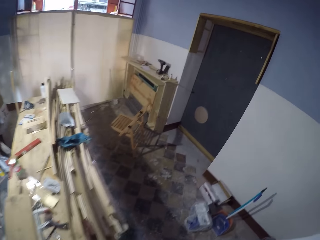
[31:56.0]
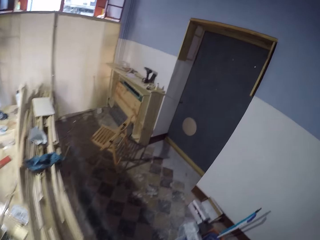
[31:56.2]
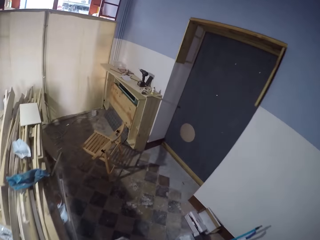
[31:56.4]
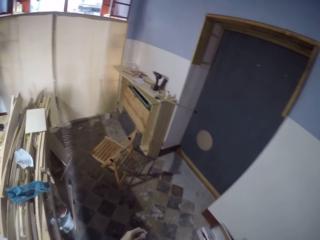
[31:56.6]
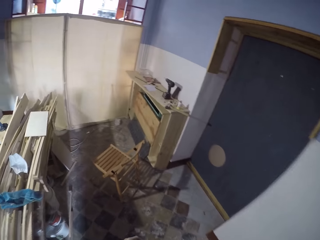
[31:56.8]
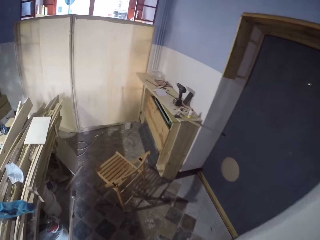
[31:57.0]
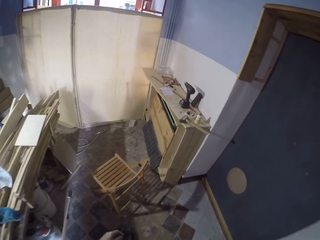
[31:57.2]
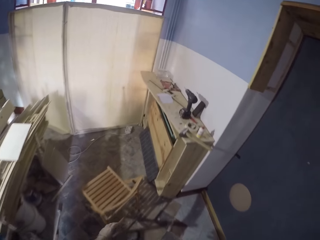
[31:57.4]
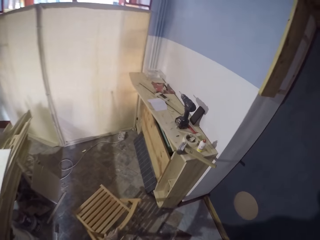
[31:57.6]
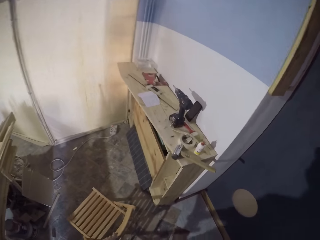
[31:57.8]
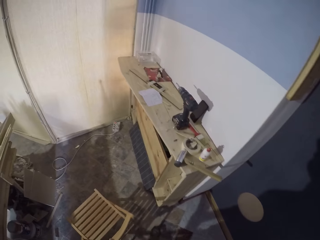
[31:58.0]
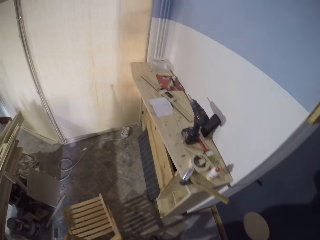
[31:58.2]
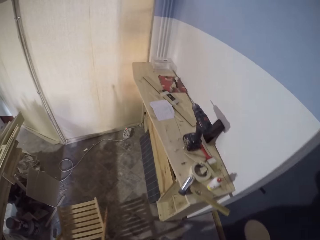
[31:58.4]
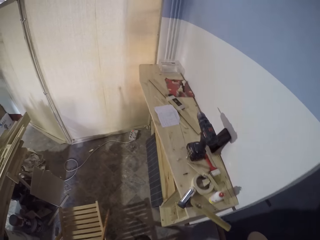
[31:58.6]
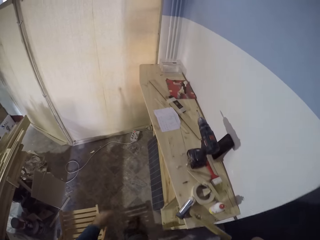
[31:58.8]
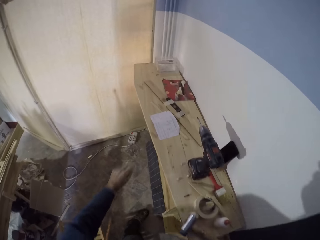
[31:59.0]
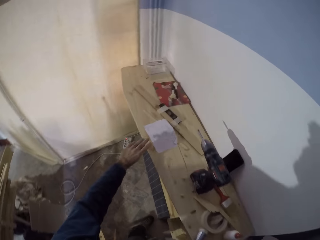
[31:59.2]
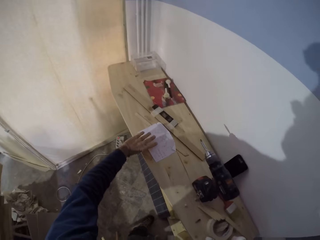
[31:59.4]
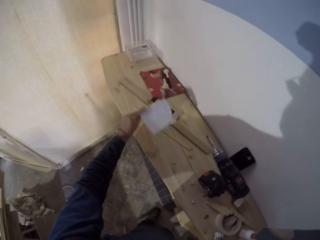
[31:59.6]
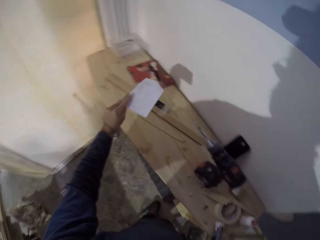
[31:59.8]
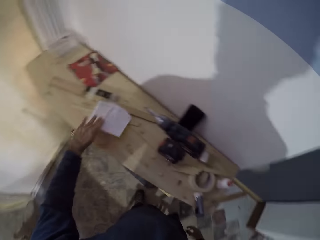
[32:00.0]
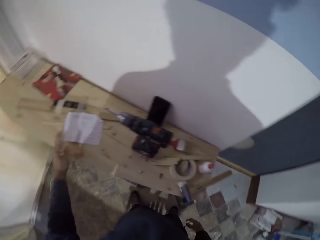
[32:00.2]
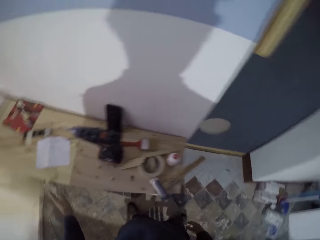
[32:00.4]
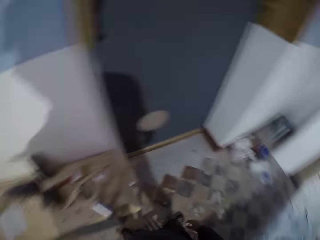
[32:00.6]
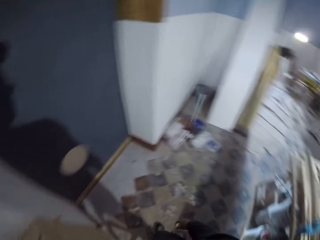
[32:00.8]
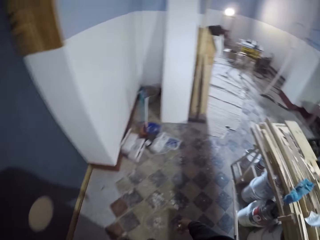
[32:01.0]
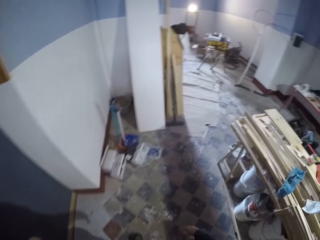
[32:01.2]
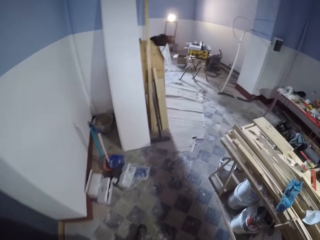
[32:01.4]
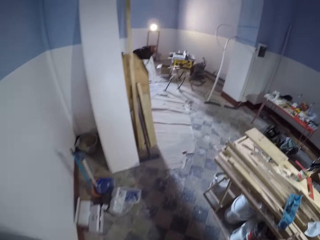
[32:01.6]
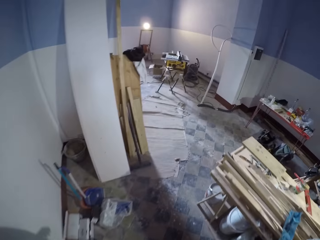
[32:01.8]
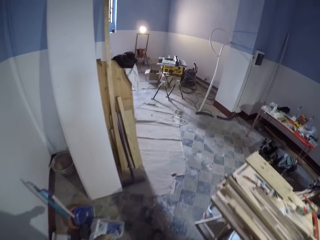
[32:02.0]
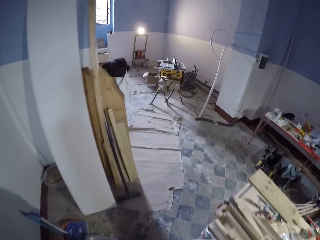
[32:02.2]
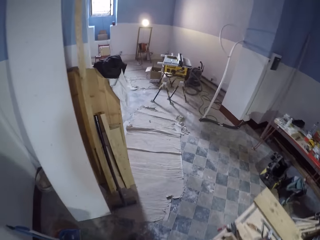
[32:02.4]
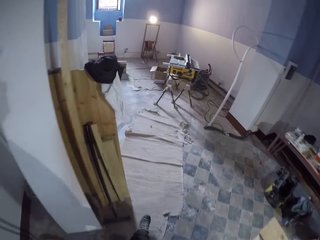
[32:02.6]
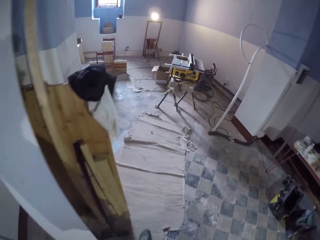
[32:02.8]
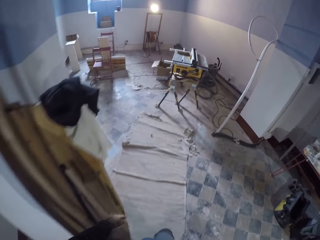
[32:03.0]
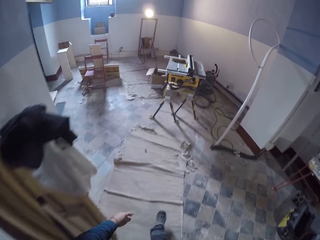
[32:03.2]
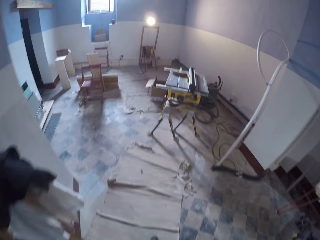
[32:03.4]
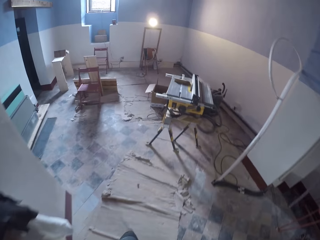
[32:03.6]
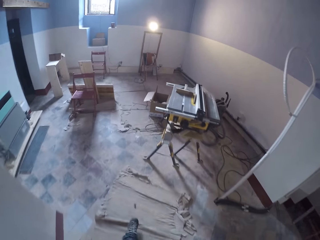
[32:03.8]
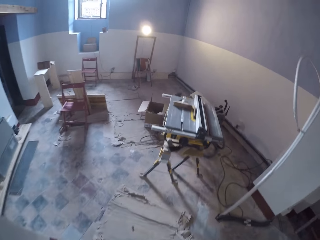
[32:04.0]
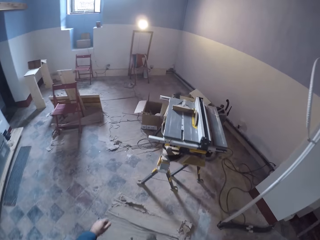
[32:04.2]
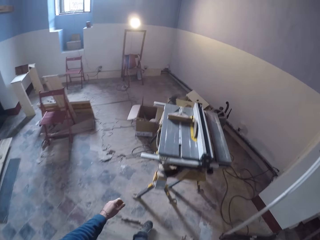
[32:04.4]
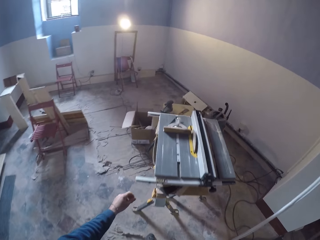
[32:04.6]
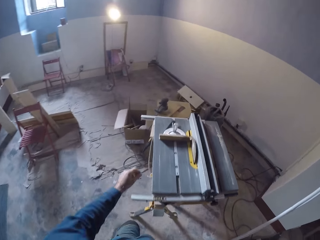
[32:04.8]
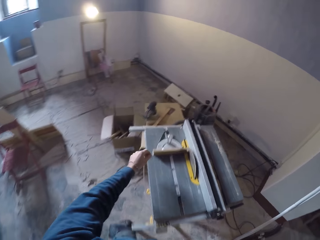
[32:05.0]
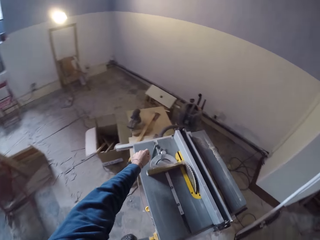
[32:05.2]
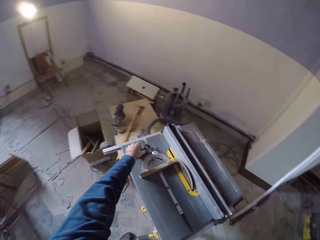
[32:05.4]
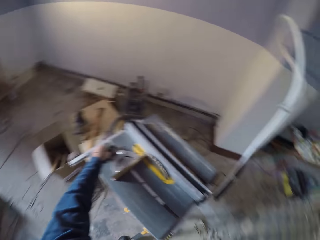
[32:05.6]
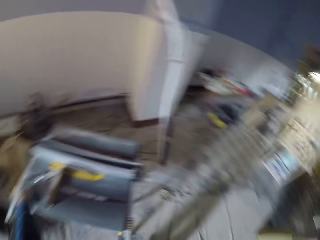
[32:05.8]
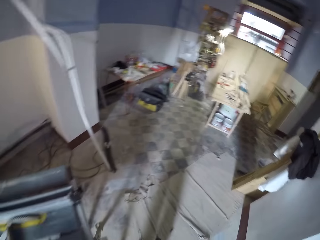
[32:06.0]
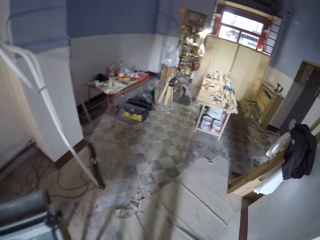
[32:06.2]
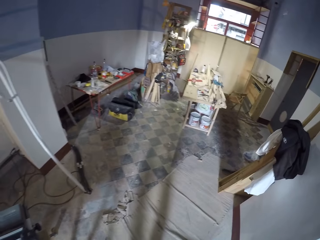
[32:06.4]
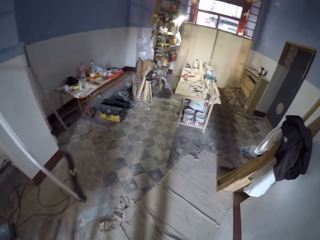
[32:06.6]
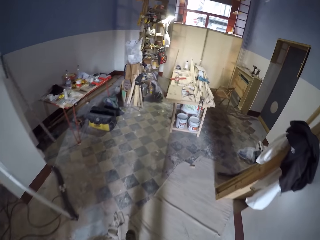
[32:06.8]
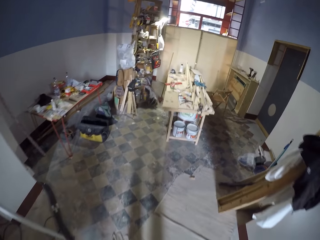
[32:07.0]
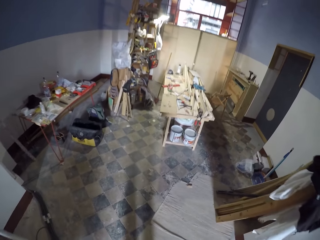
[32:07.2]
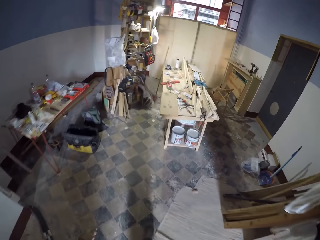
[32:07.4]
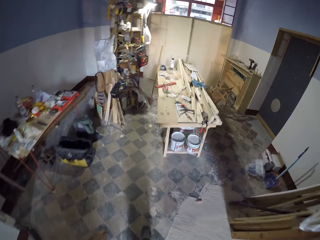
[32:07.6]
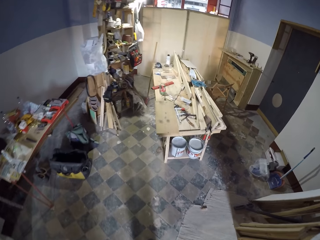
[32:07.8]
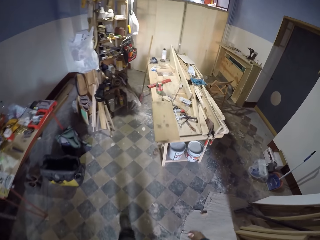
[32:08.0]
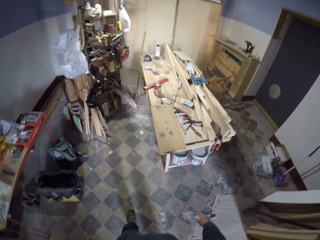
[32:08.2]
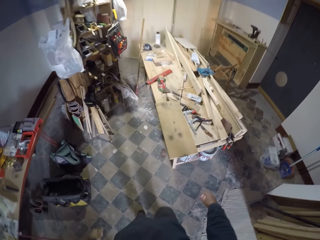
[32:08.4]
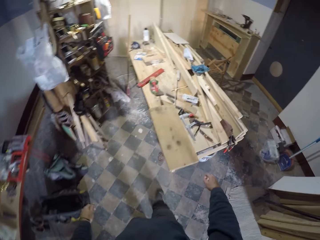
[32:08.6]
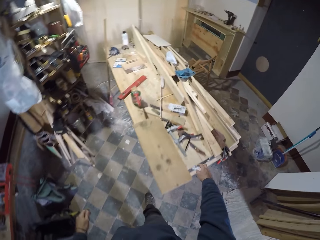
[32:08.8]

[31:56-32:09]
The camera wearer looks around and walks in the workshop. He moves a chair on the floor with his left hand. He moves a paper on a table with his left hand. He picks up the paper, puts the paper on the table, turns around, and walks in the workshop. He picks up a pencil on a machine tool with his left hand. He turns around and walks in the workshop.

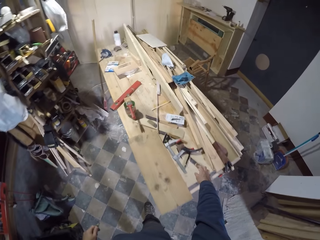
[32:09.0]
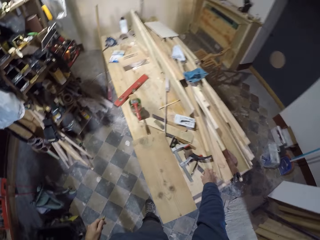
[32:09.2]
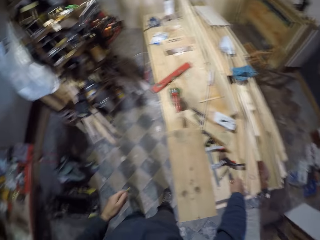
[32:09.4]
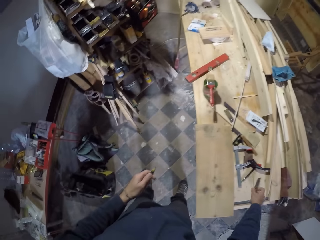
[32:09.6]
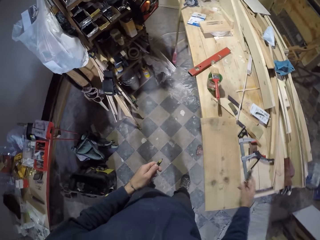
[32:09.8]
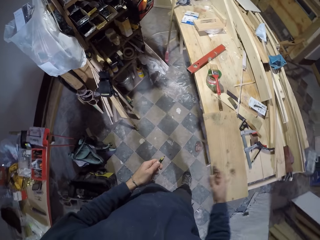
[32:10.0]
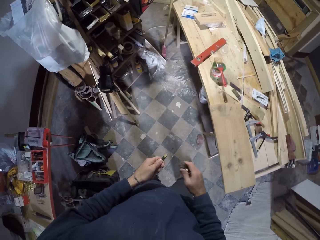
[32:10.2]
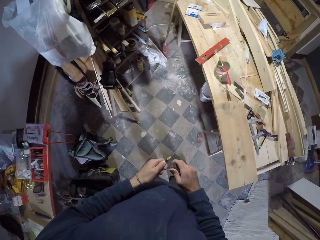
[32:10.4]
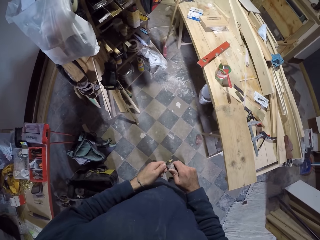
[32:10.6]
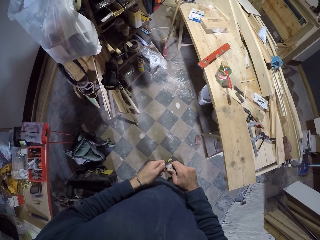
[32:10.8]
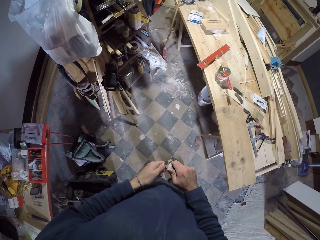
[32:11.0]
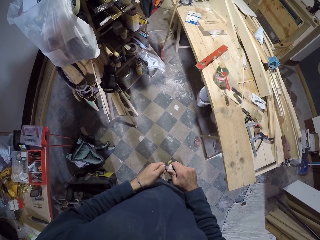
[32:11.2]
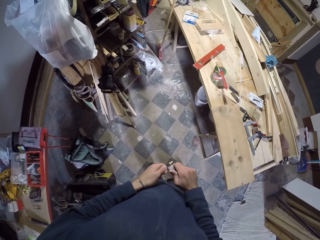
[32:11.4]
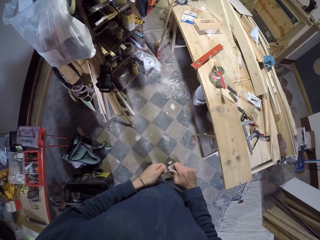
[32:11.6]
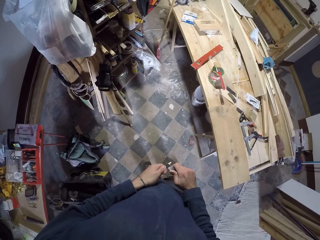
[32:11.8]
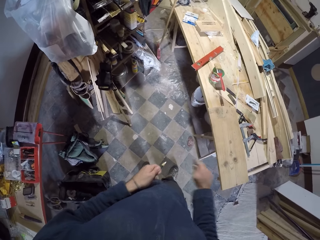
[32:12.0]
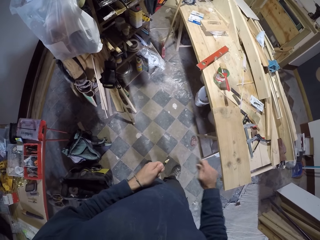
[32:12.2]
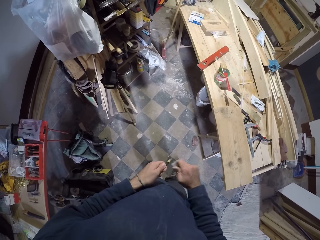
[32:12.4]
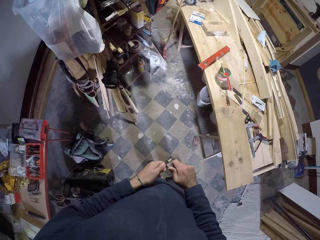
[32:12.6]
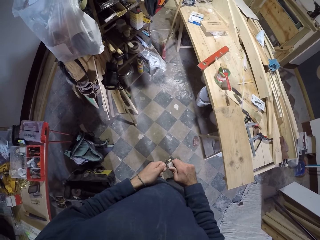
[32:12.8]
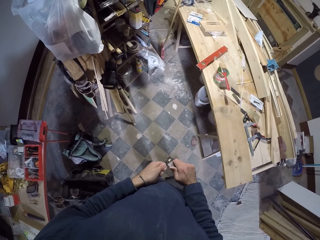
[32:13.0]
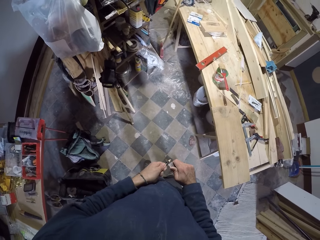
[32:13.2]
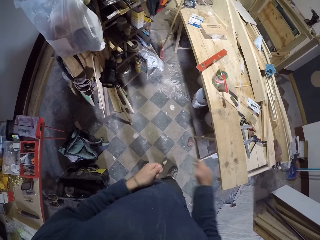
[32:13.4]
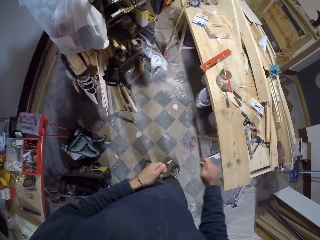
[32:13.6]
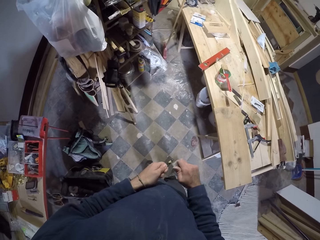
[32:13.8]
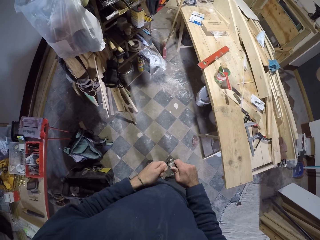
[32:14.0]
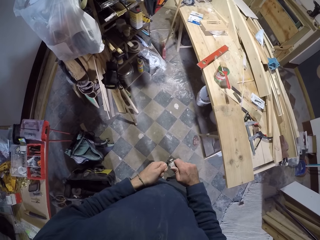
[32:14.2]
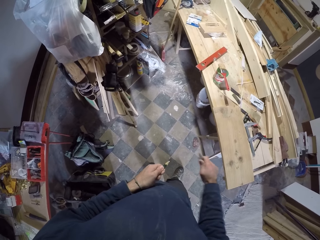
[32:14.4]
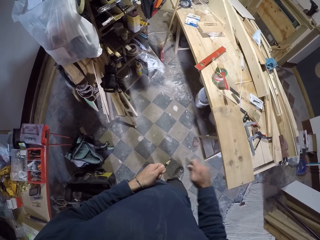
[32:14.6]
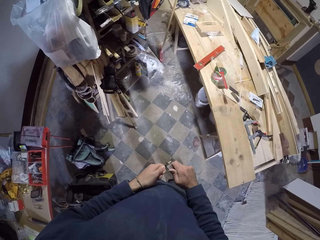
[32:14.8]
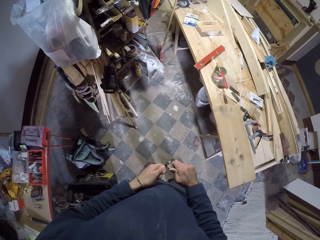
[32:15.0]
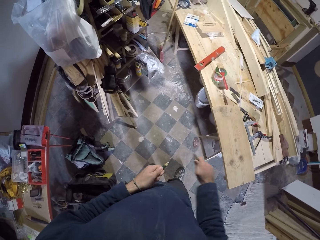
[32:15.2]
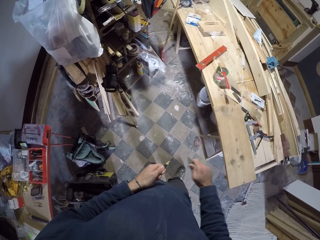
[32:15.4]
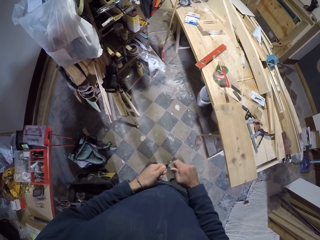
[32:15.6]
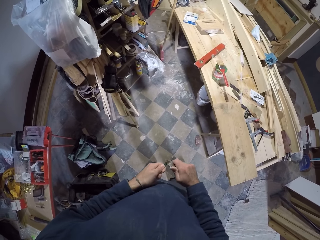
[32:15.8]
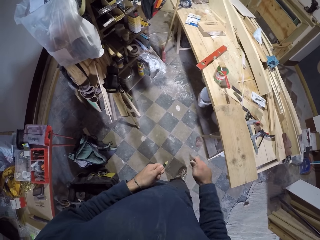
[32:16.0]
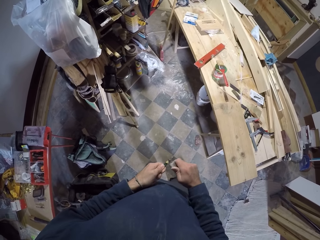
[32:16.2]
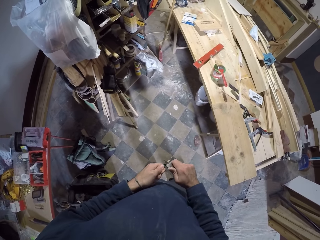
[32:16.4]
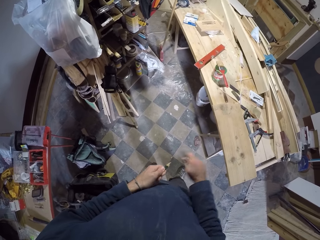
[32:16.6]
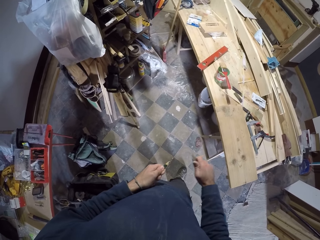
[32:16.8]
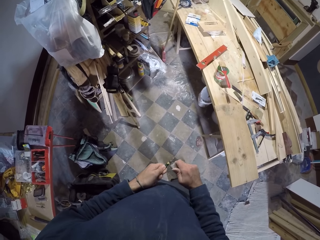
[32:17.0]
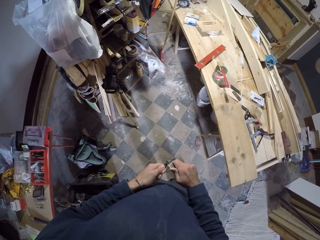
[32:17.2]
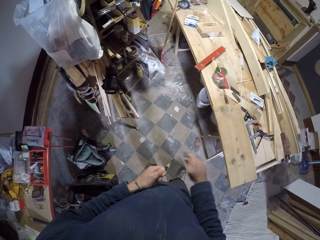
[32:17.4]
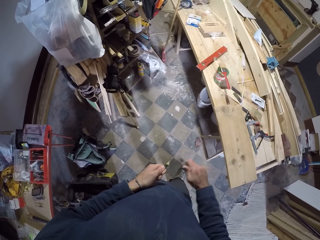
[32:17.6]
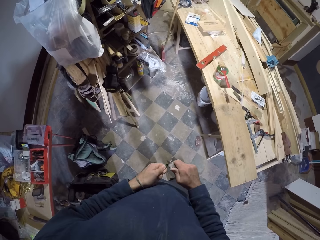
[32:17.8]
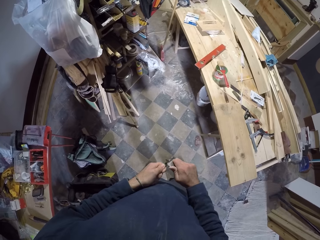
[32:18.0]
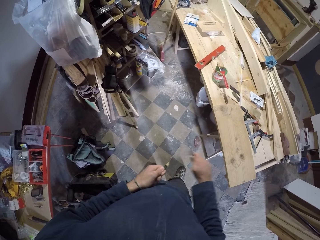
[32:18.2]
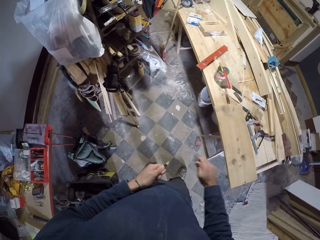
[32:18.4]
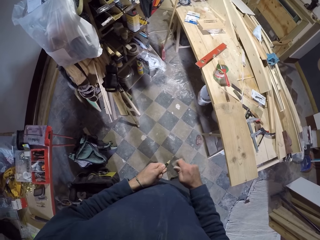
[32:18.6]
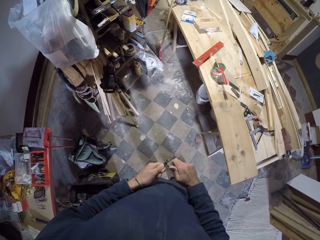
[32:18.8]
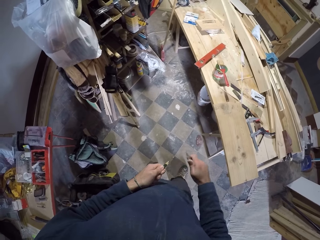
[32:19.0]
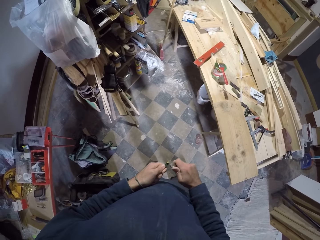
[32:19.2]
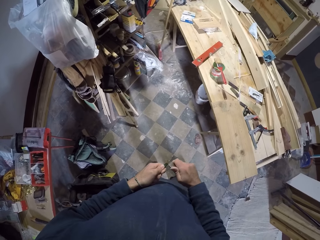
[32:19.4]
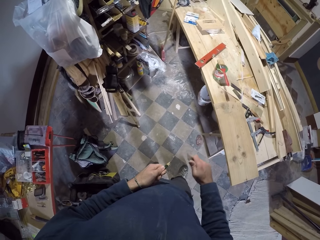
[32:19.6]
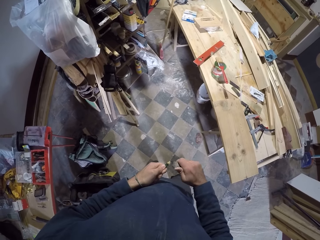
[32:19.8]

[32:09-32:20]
The camera wearer picks up a craft knife on the table with his right hand. He sharpens the pencil in his left hand with the craft knife in his right hand. He sharpens the pencil repeatedly.
